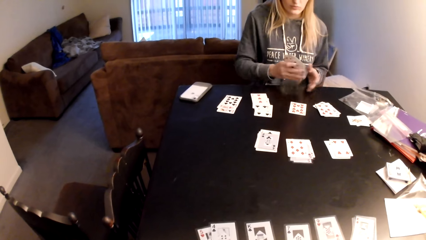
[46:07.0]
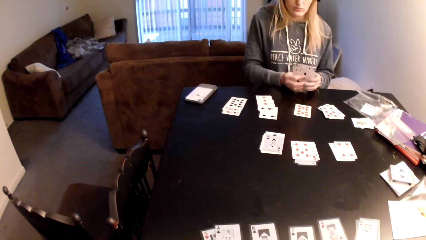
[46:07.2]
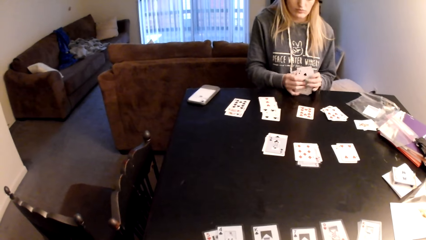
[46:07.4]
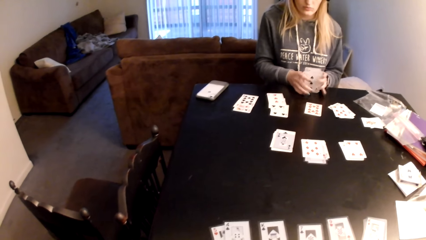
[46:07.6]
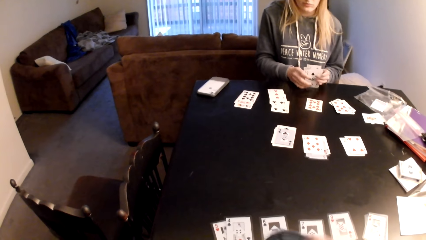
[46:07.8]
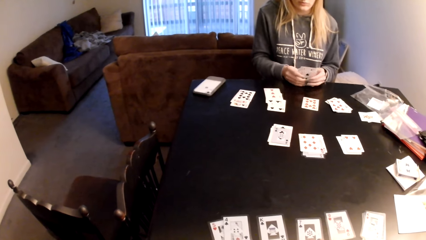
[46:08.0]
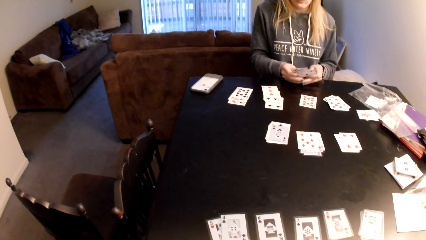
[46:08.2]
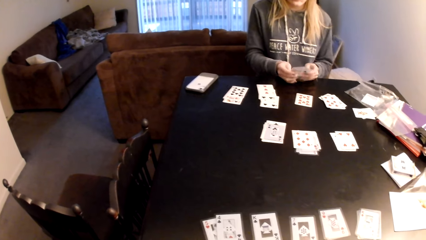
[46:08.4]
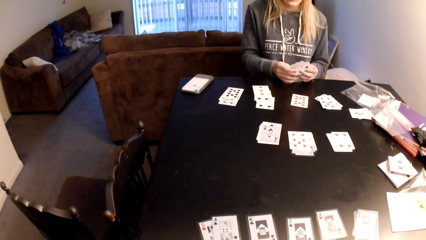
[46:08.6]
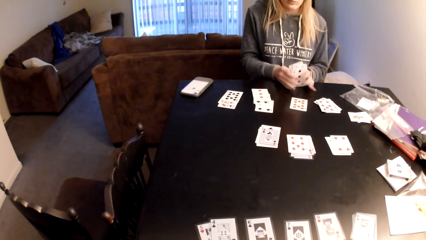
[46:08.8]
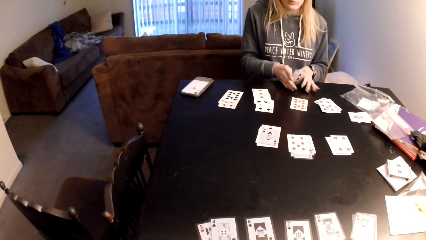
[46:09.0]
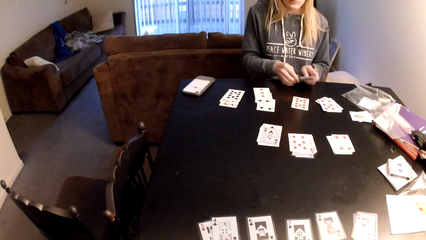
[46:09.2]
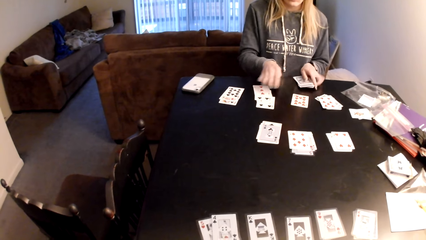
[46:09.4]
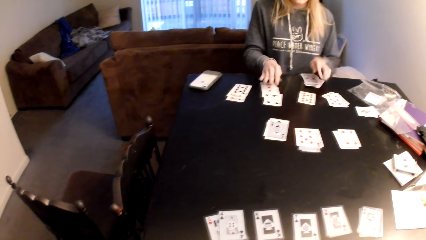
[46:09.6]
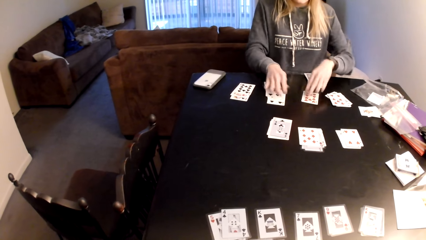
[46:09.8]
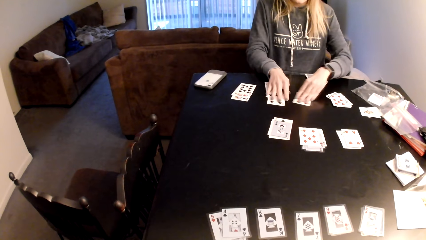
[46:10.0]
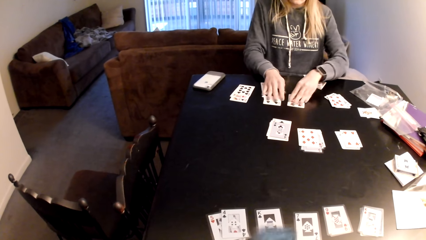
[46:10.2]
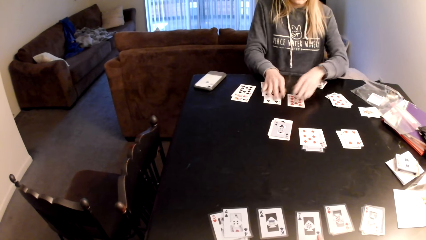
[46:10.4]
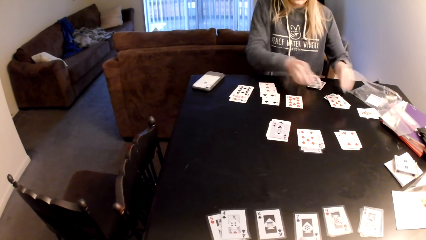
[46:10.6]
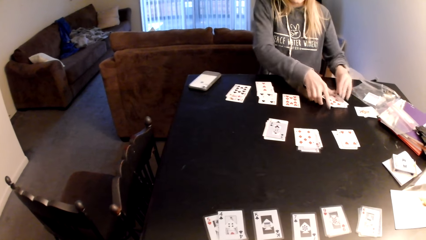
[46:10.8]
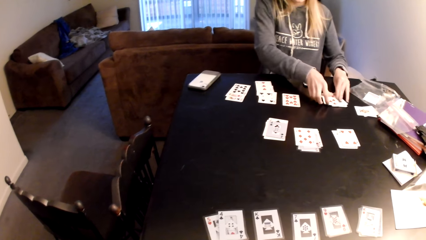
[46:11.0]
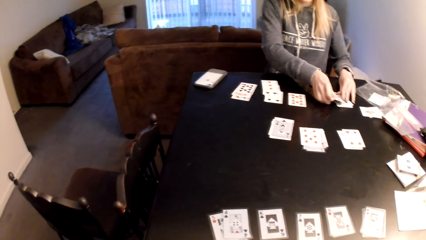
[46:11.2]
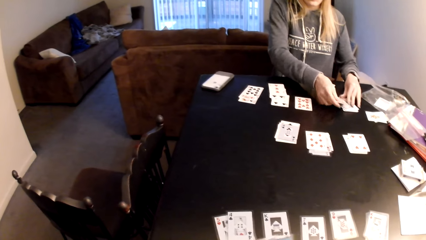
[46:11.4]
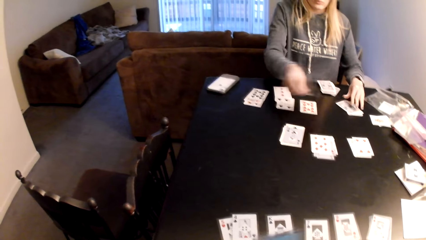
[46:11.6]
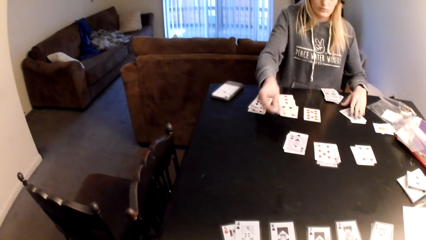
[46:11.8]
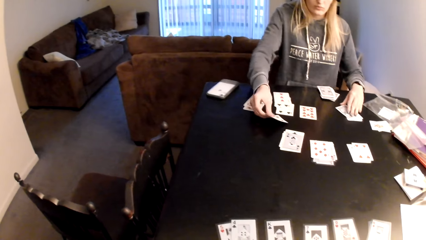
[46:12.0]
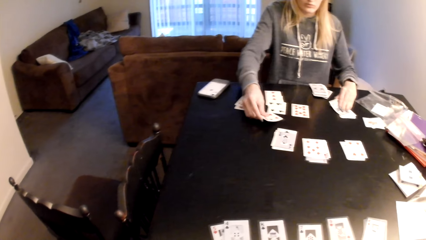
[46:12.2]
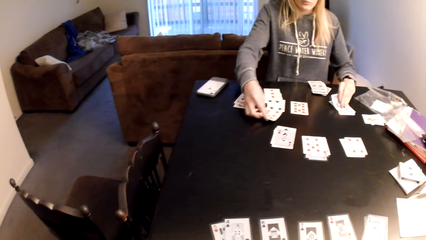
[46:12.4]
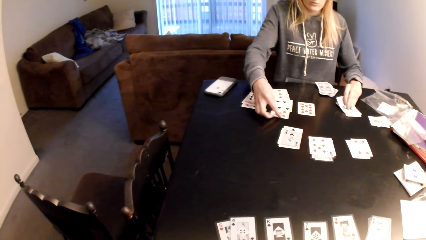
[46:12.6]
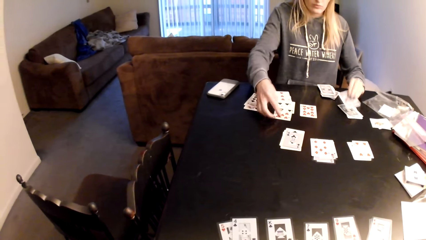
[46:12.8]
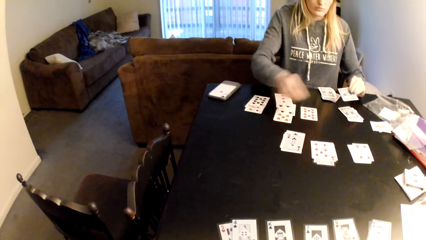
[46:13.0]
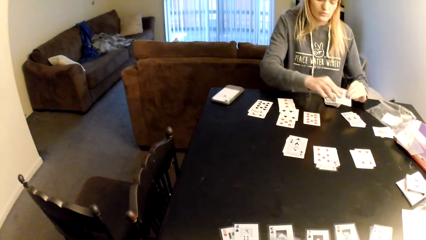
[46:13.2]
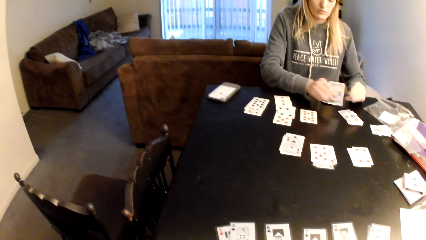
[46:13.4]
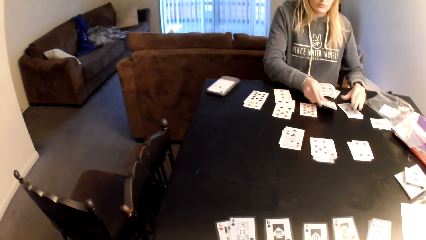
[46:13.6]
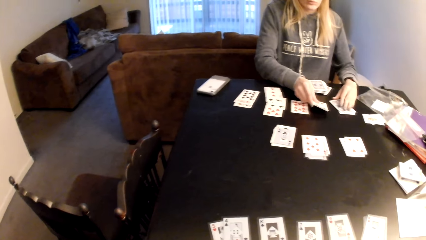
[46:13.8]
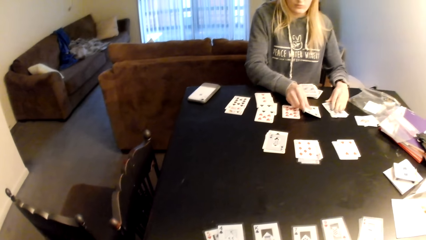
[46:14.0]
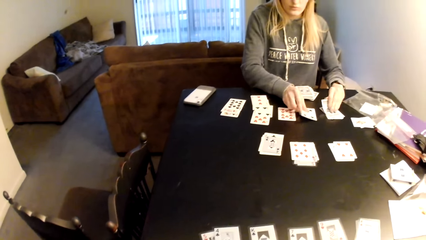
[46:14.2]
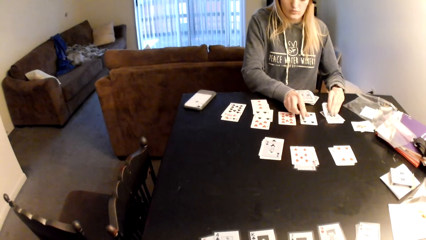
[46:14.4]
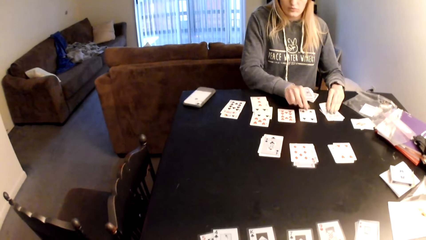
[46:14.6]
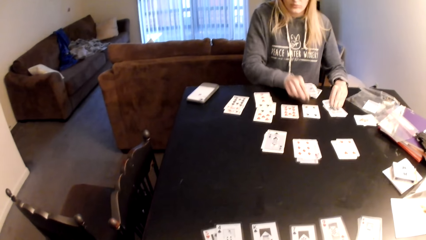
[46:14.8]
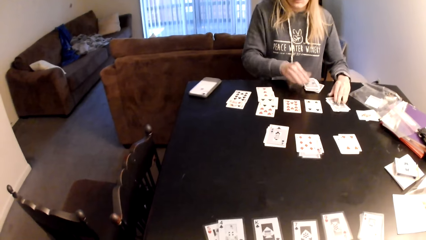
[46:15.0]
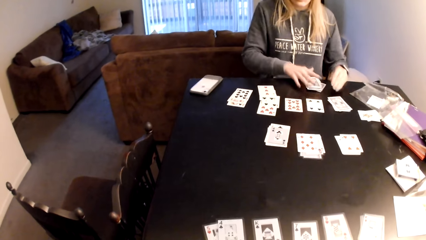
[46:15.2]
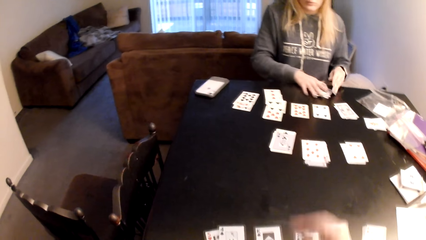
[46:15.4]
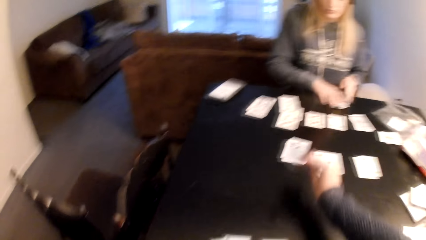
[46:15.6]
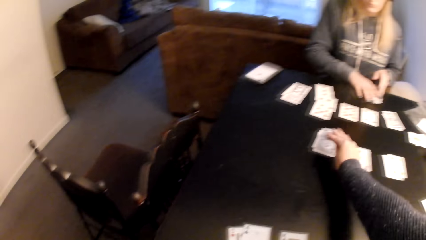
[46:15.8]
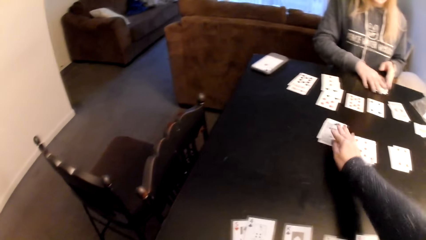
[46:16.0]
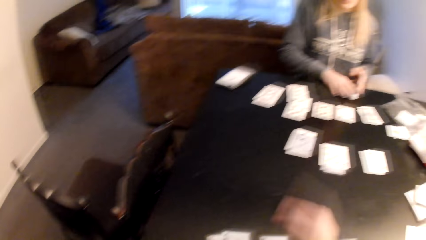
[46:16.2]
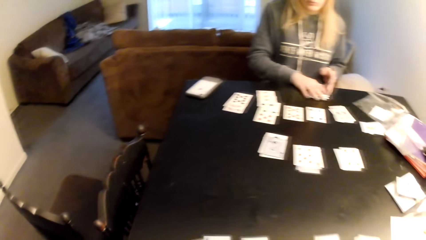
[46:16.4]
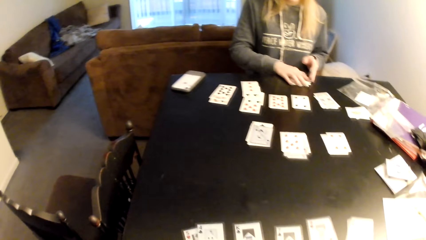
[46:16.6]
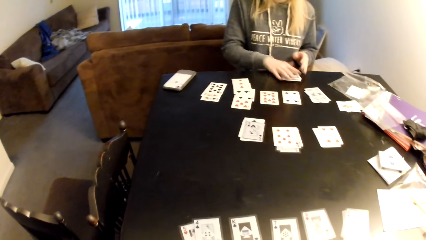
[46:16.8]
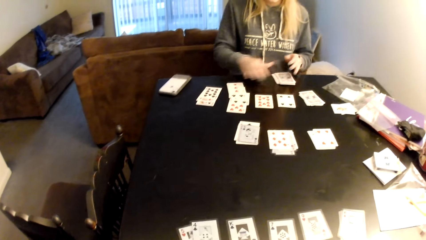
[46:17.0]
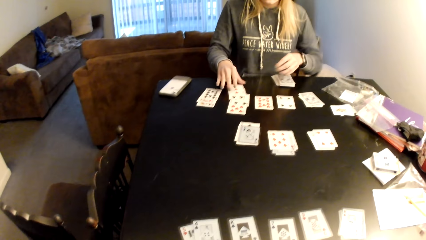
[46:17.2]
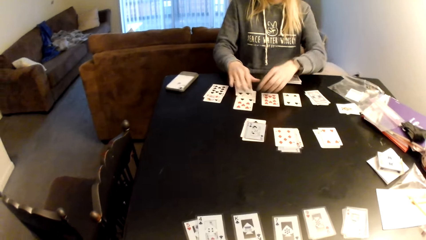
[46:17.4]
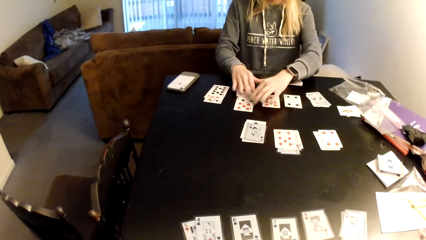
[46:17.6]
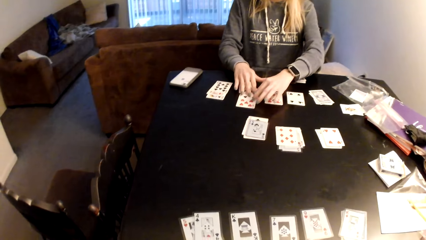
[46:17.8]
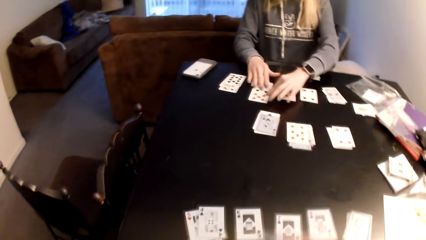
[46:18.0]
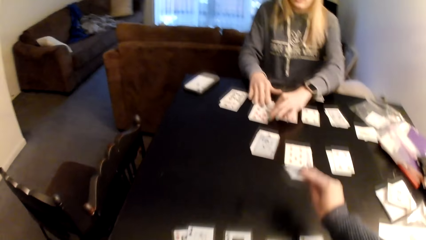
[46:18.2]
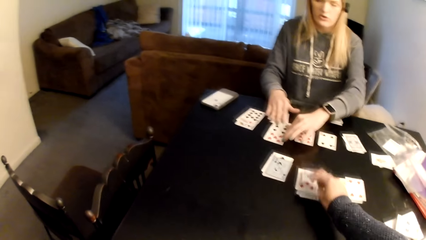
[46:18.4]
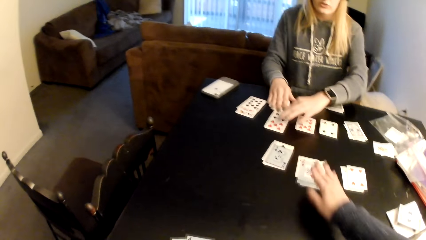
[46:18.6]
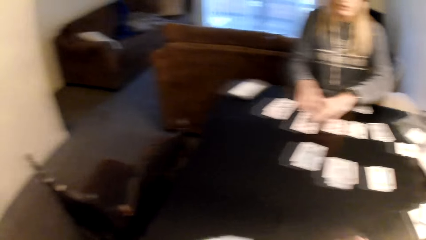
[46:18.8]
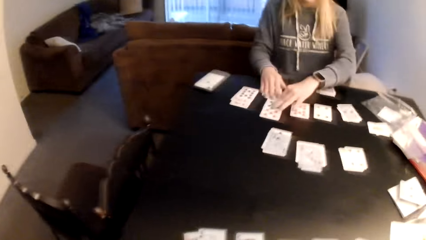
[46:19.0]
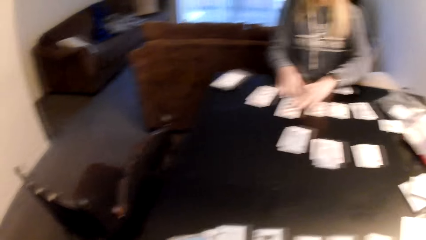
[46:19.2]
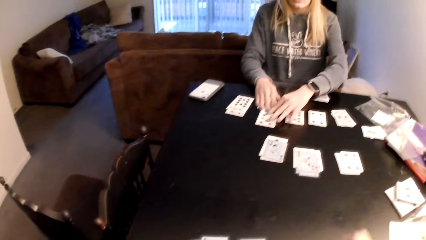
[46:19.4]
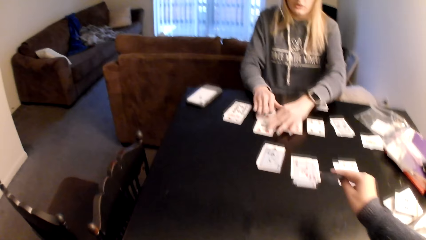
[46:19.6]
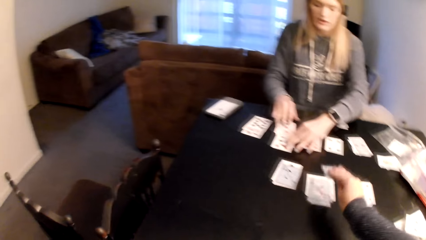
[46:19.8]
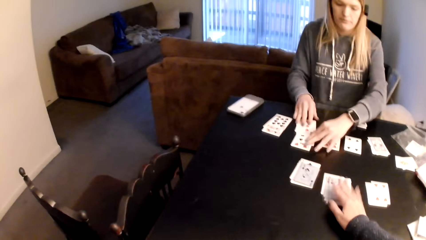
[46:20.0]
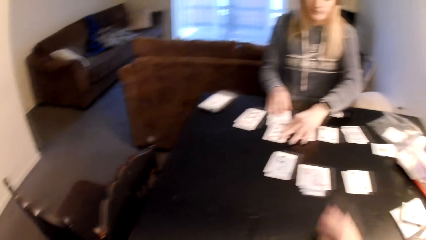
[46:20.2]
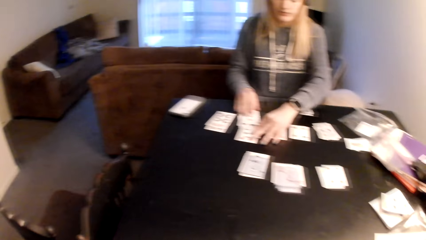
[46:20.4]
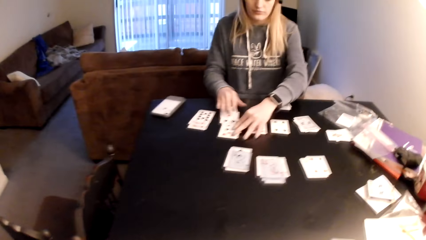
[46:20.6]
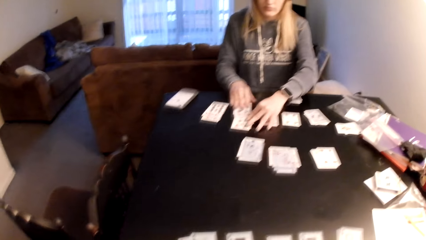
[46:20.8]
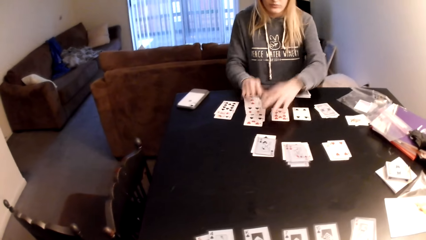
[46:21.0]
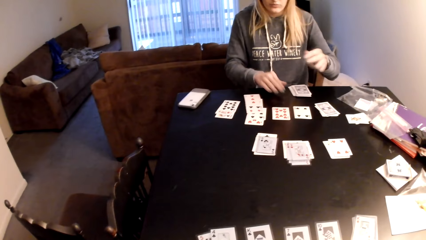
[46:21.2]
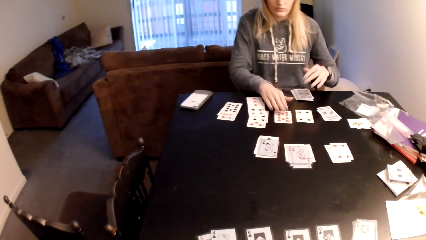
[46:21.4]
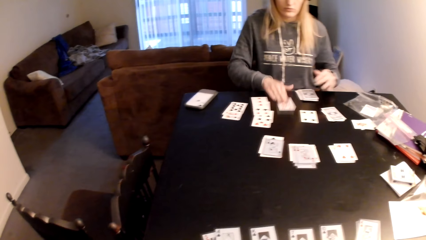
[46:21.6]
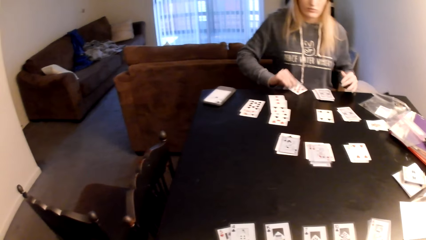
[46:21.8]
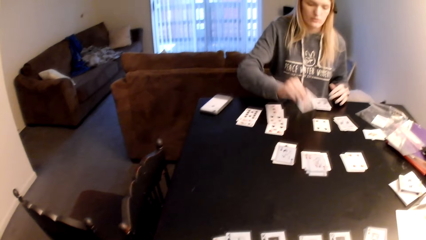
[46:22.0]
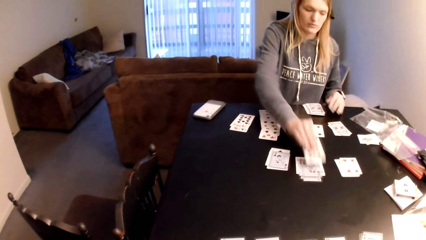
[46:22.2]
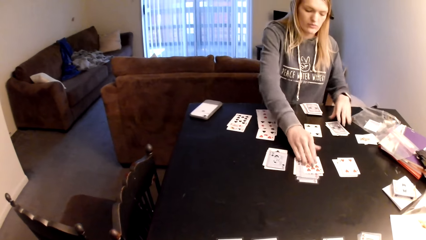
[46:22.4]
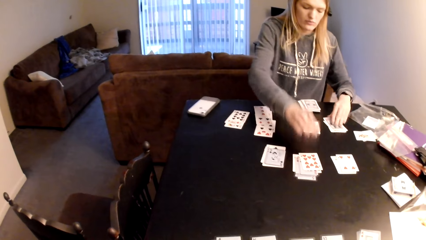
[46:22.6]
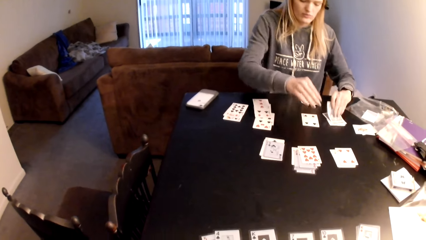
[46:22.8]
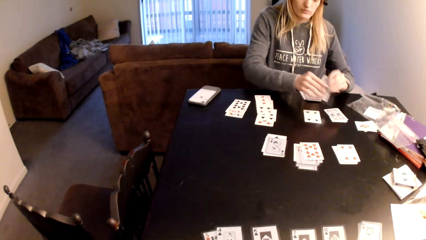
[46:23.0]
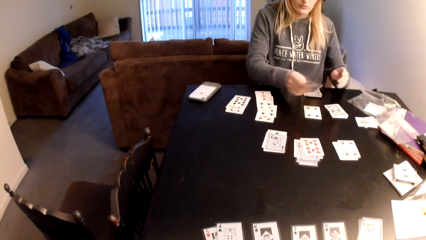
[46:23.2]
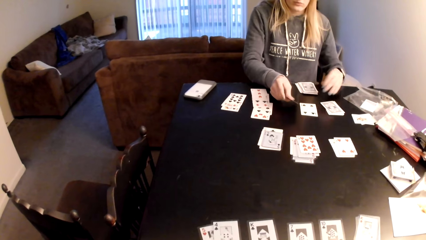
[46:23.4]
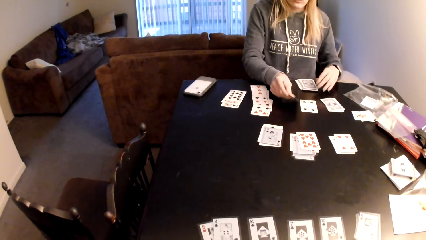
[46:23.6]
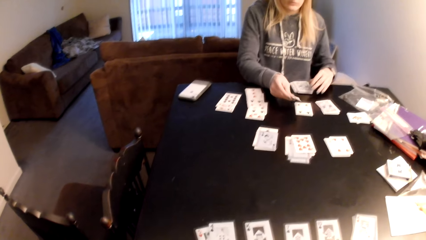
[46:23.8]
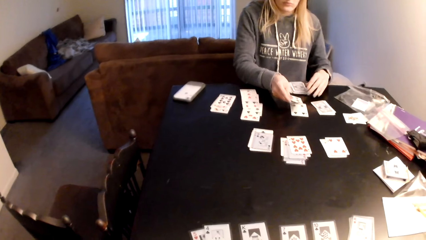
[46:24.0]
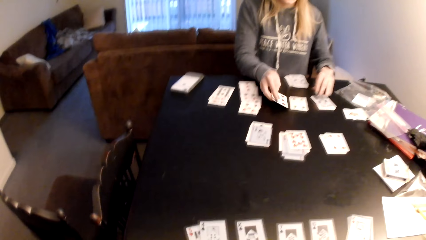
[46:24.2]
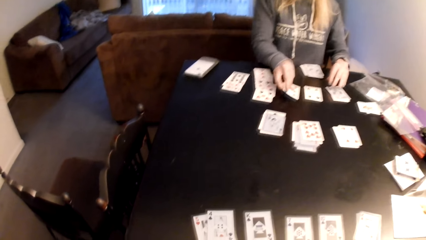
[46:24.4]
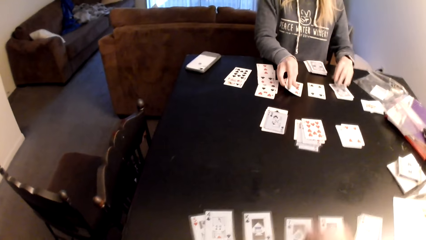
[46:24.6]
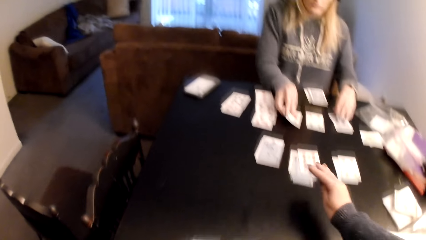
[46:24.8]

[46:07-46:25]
A woman picks the cards from the table, shuffles the playing cards, taps the cards on the table, pushes the playing cards, pulls the cards slightly on the table, picks a card from a pack of cards, places the playing card on the table, lifts a playing card, places the playing card on the table, and lifts a playing card. The camera wearer places a playing card on the table. The woman holds cards from the table, pulls the playing cards, moves both hands, and touches the playing cards. The camera wearer places a playing card on the table. They look at the playing cards, place a playing card on the table, and look at the playing cards. The woman holds a card, pulls a playing card, picks up the card from the table, places the playing card on the table, pulls a playing card, picks a card from the cards, and holds a card. The camera wearer looks at the playing cards.
